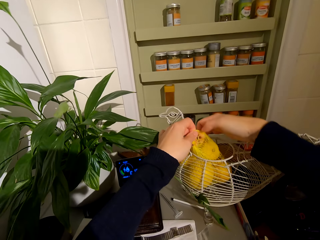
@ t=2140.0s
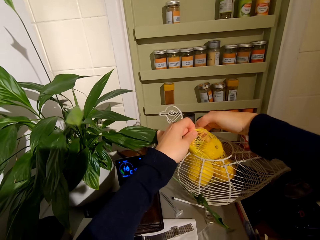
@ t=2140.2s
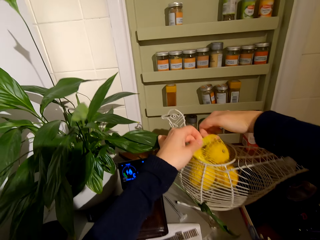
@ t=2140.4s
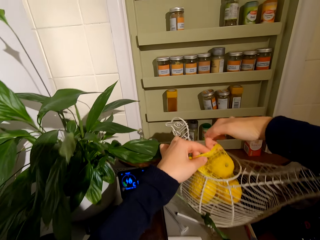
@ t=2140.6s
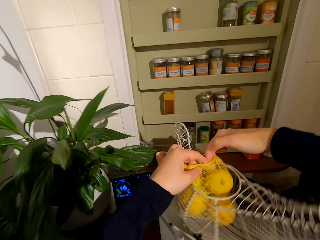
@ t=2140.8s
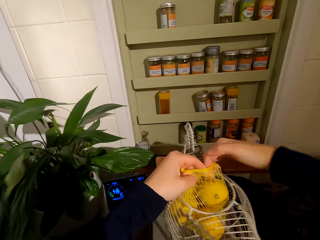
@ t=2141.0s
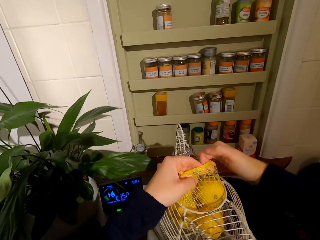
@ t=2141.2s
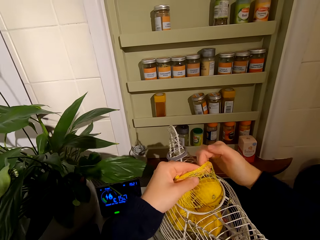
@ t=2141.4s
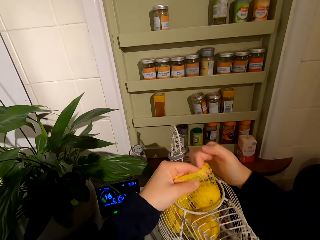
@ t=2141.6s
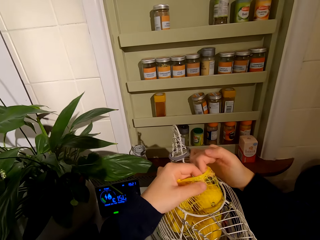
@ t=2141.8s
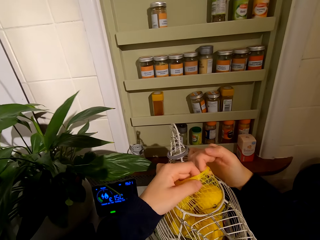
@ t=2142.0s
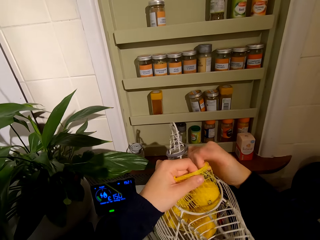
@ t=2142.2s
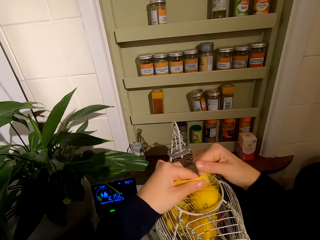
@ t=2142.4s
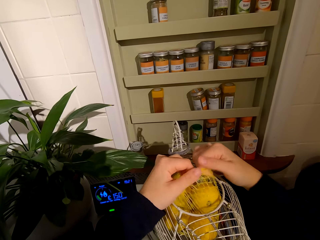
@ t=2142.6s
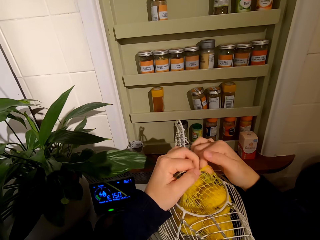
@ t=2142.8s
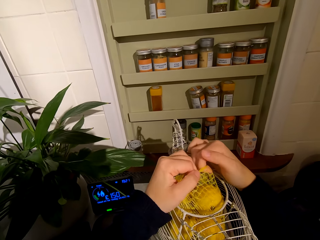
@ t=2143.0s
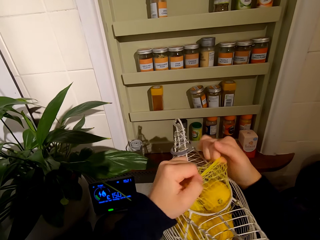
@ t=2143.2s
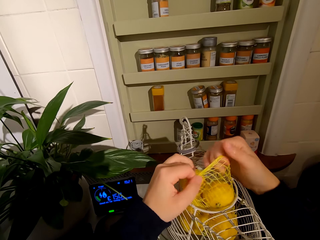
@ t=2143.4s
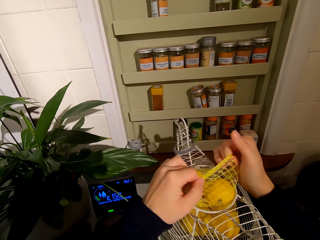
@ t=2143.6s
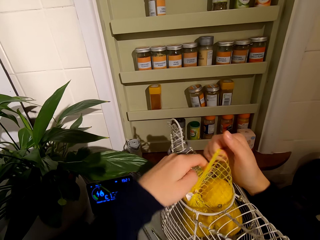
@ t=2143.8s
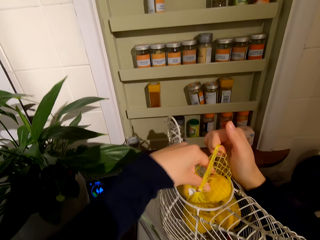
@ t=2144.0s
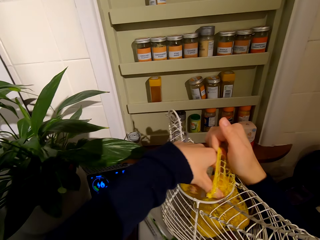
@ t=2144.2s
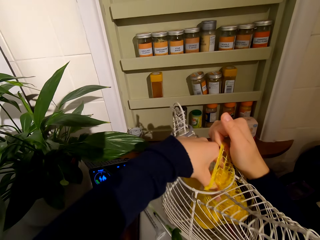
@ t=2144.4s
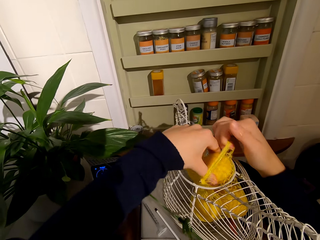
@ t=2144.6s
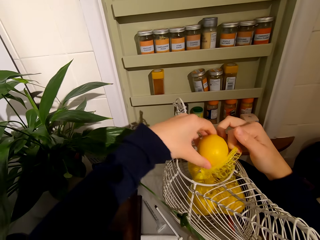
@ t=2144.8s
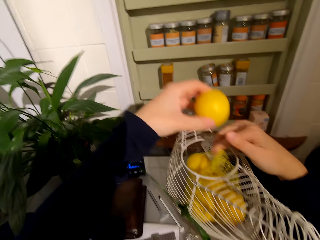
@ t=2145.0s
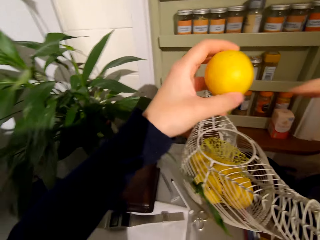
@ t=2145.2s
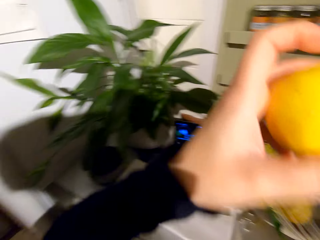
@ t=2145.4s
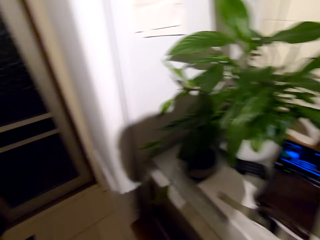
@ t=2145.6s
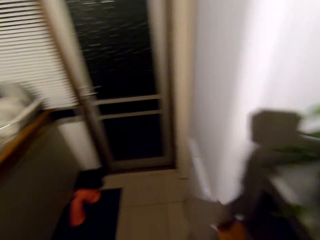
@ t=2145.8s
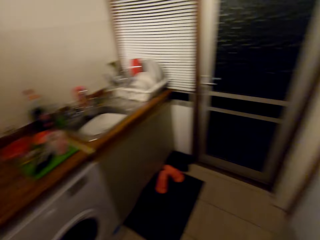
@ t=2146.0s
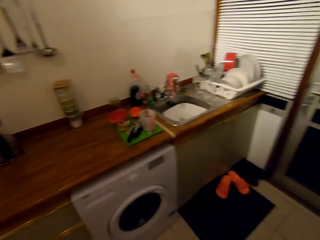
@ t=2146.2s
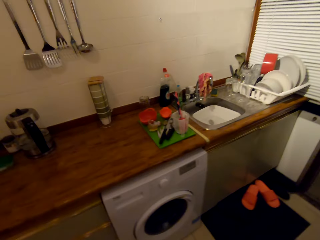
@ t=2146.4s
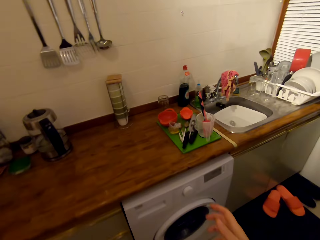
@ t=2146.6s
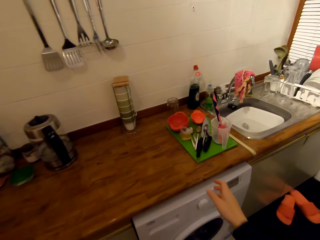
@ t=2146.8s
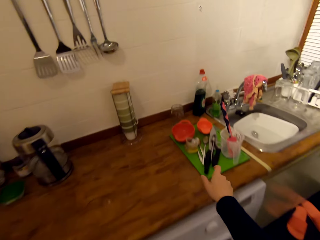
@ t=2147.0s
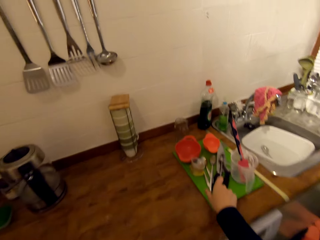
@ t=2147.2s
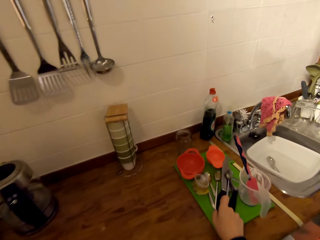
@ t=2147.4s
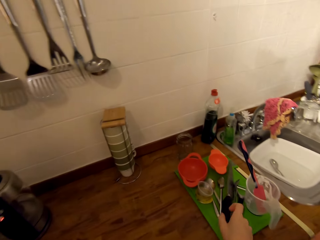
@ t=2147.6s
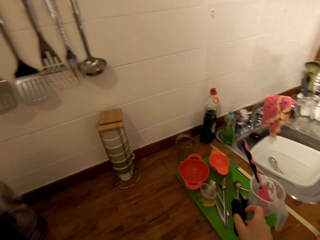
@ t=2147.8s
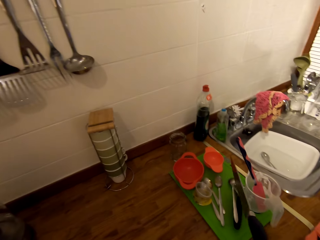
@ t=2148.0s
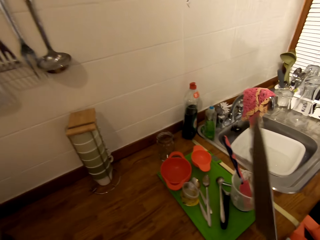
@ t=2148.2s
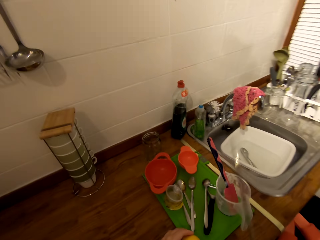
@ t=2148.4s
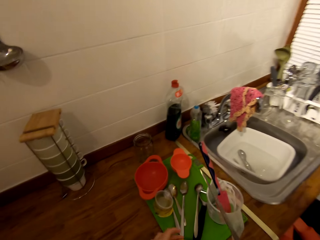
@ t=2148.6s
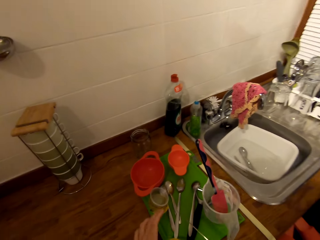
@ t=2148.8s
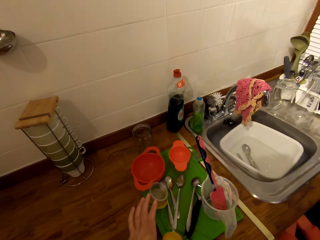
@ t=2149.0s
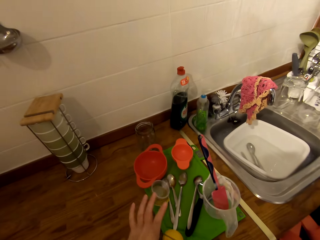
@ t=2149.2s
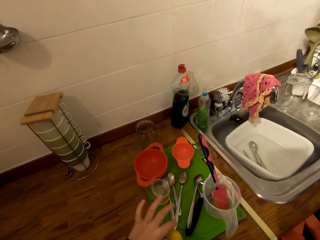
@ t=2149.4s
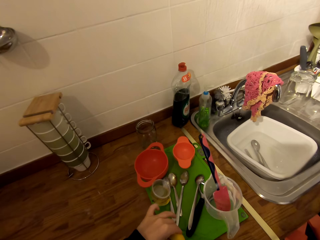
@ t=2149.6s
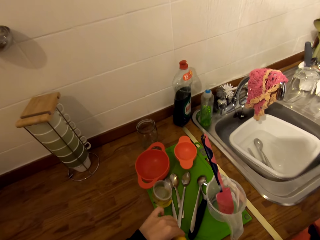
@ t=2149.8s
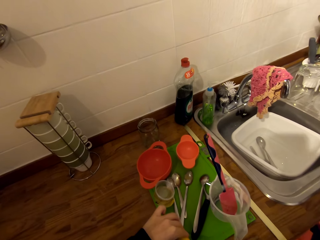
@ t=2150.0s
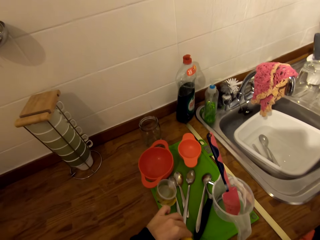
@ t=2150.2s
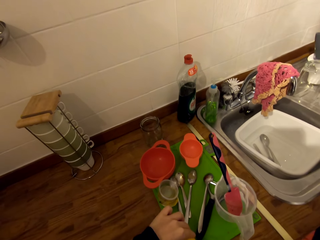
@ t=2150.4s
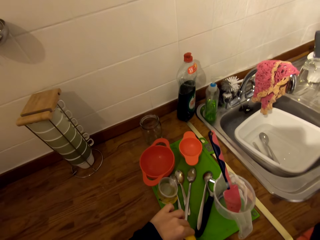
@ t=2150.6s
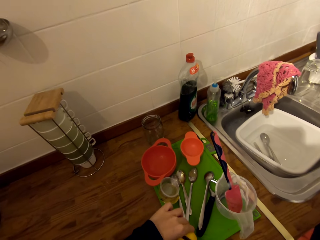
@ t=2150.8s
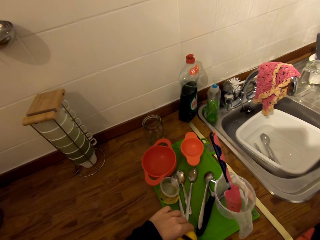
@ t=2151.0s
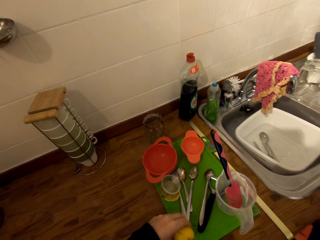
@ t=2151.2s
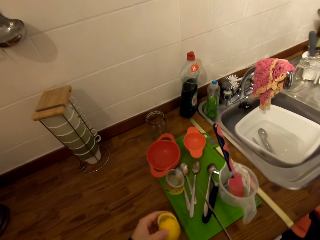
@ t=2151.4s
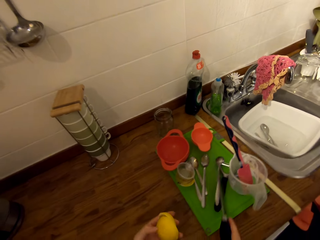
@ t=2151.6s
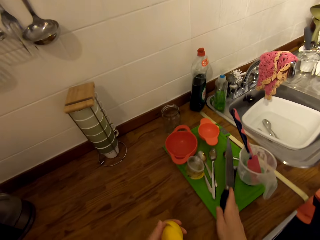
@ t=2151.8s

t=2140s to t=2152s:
The camera wearer turns around the kitchen. They walk towards the chopping board. They pick up the knife from the chopping board. They cut the lemon with the knife.

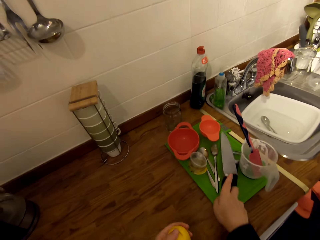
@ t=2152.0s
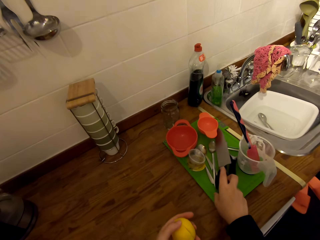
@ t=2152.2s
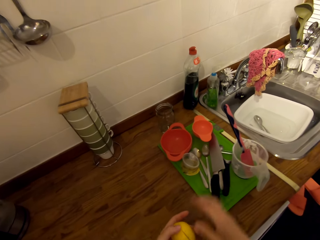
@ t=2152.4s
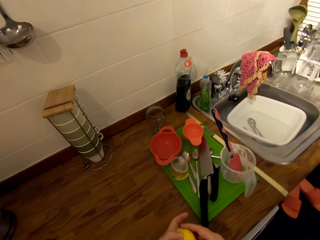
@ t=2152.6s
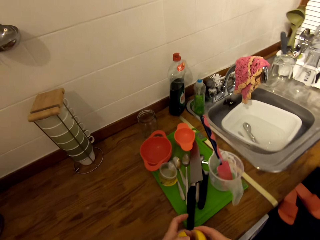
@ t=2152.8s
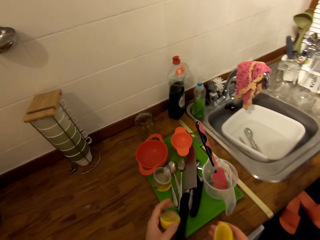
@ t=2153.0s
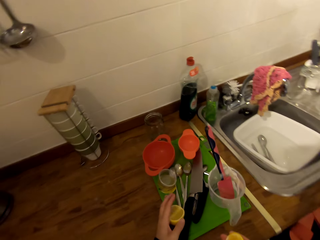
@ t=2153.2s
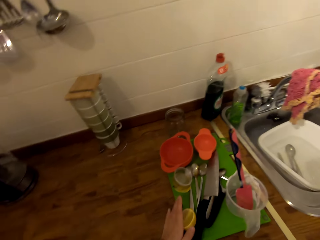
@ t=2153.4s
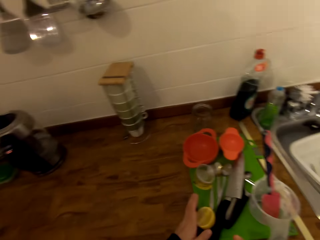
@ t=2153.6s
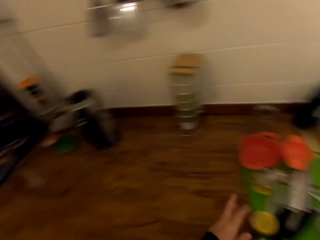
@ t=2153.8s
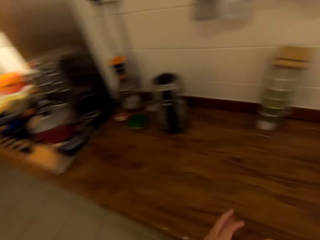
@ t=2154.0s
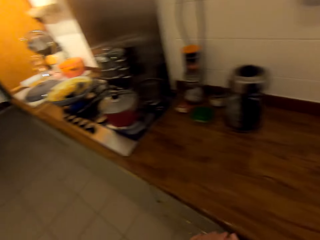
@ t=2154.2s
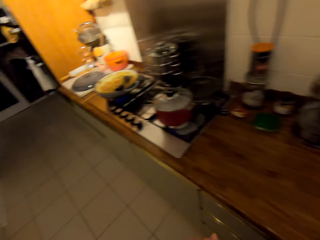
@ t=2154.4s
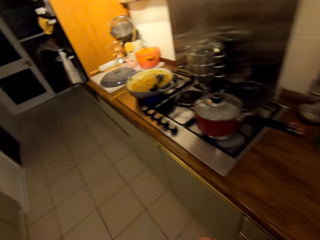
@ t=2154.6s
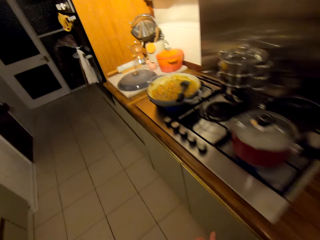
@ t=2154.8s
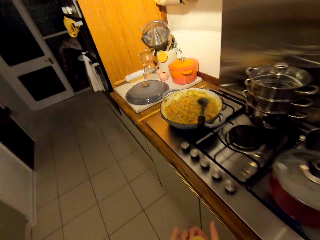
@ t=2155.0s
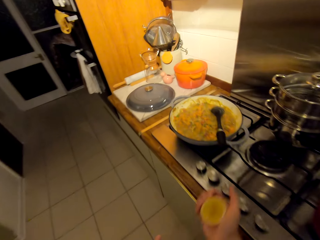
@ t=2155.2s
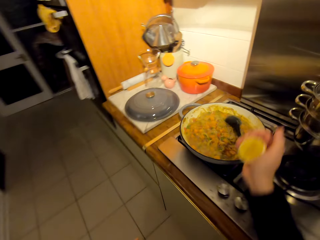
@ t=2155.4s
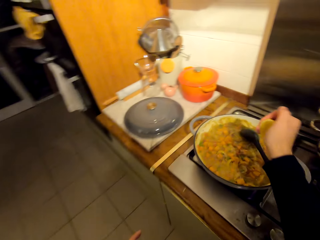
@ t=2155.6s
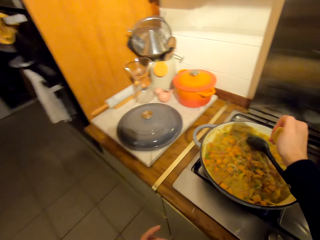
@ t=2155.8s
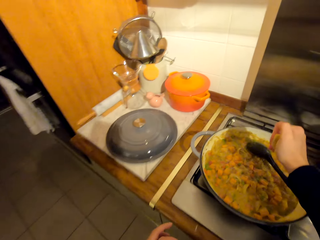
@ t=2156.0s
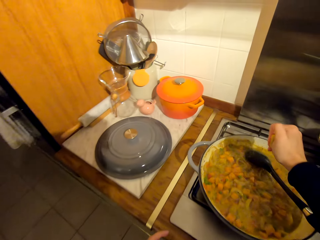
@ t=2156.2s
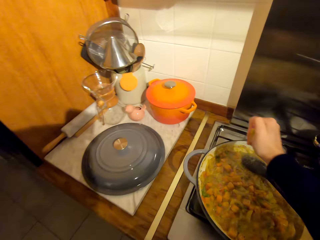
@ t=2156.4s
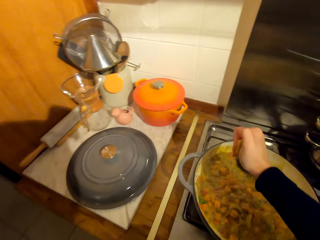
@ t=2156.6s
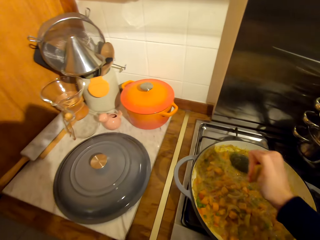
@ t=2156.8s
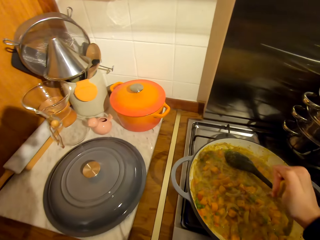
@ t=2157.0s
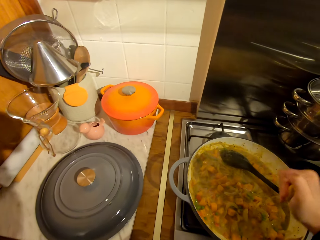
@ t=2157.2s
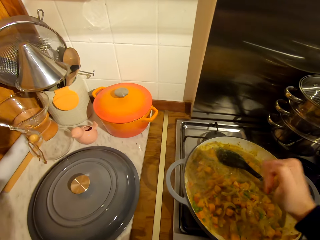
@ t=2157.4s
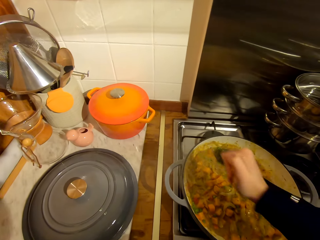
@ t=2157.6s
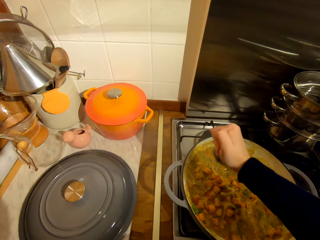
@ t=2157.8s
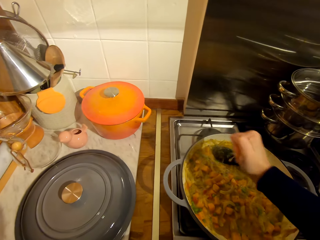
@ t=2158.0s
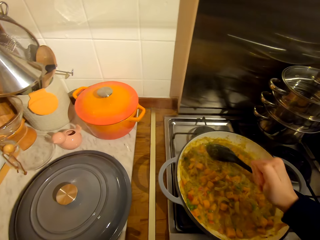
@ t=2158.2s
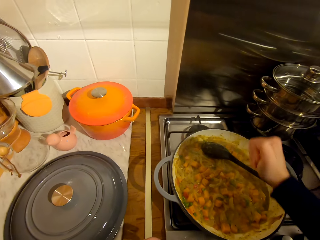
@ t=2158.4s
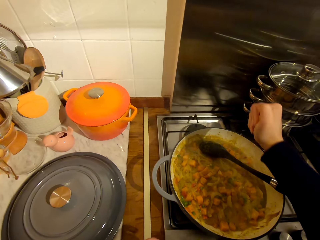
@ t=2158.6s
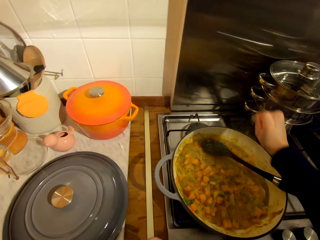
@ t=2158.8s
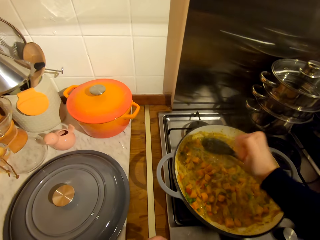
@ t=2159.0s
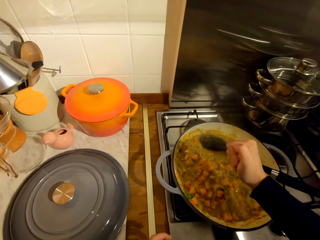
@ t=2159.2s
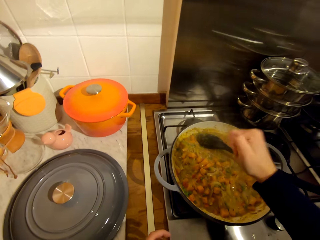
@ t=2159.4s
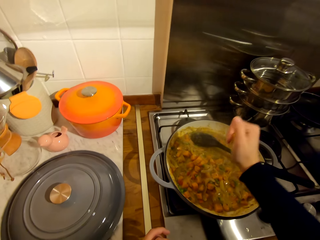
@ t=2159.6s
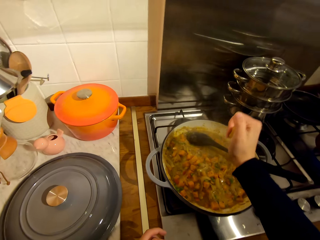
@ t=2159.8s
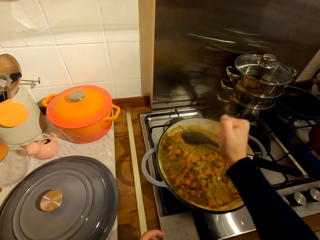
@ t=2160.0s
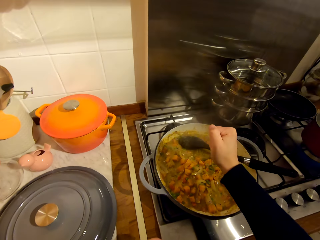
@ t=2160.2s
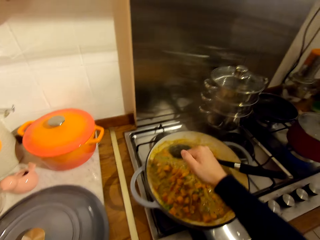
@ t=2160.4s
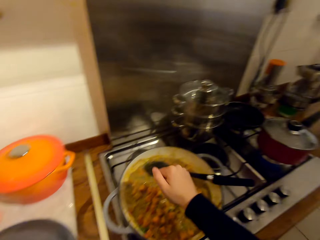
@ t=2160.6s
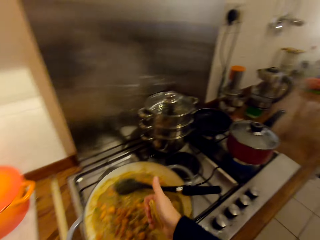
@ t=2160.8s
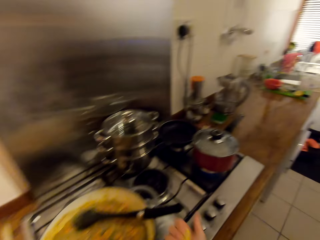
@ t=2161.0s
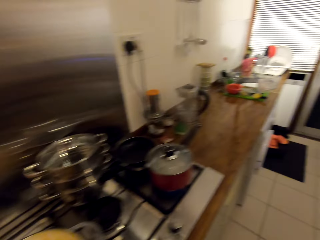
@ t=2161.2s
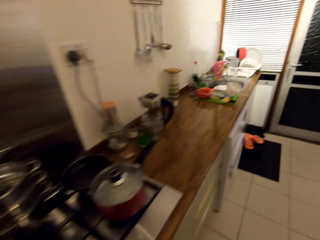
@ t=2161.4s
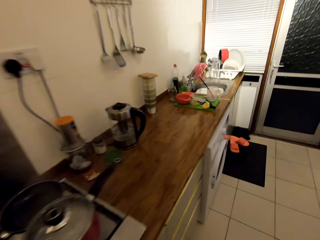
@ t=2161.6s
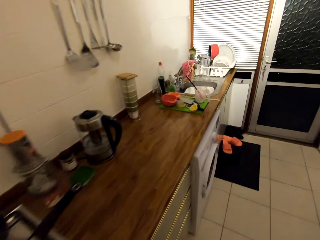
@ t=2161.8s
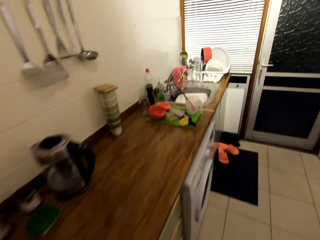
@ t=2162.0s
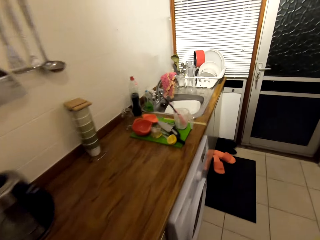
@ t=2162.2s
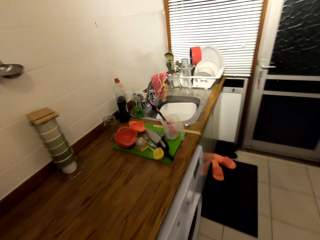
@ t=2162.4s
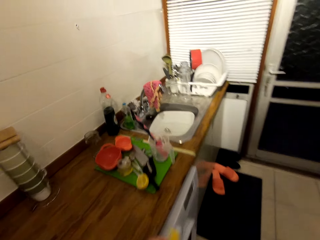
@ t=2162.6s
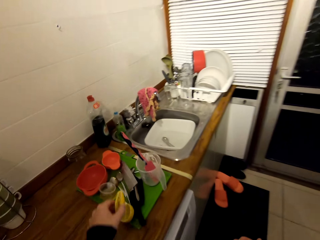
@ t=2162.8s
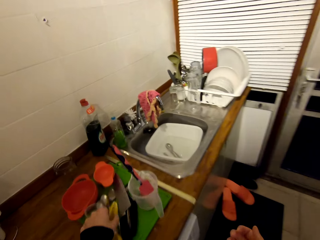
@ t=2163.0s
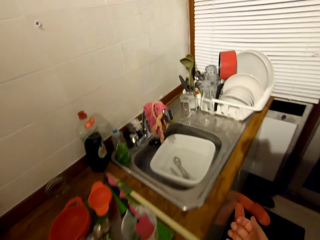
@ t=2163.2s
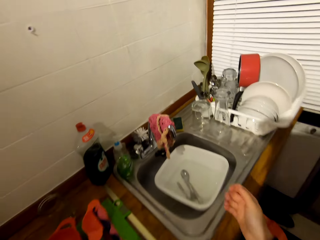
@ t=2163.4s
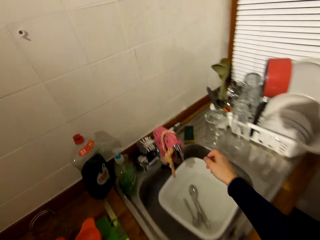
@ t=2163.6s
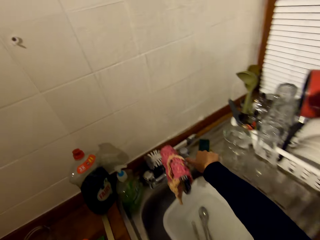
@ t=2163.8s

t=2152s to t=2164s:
The camera wearer places the knife on the chopping board. She separates the pieces of lemon and places a piece of lemon on the chopping board. She walks towards the cooker. She turns around the kitchen. She squeezes the lemon juice on the stew with her hand. She walks towards the sink. She turns around the kitchen. She places the peel on the chopping board.
